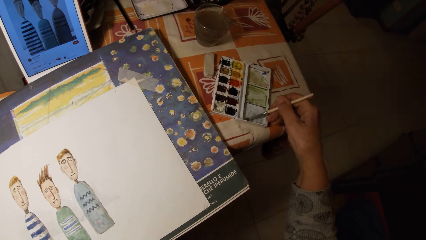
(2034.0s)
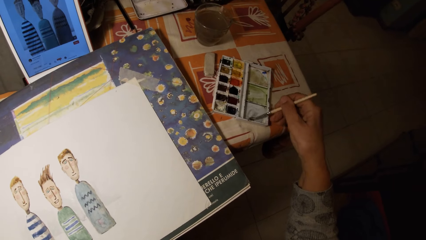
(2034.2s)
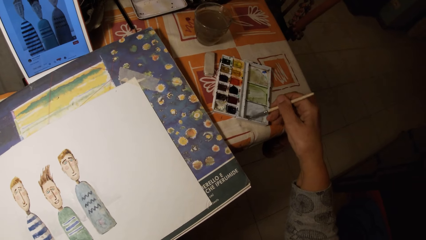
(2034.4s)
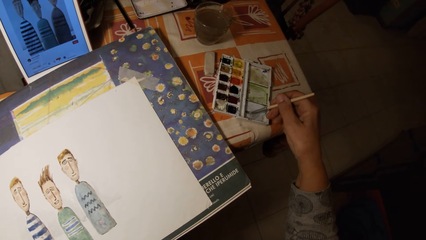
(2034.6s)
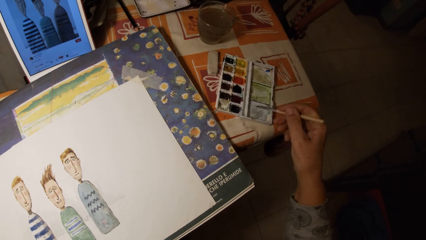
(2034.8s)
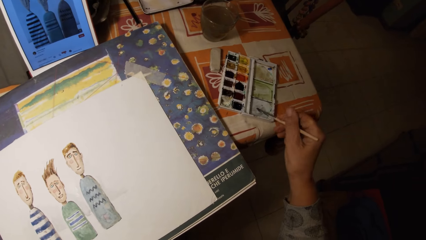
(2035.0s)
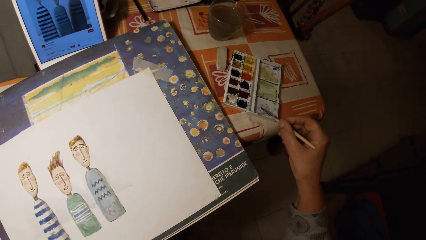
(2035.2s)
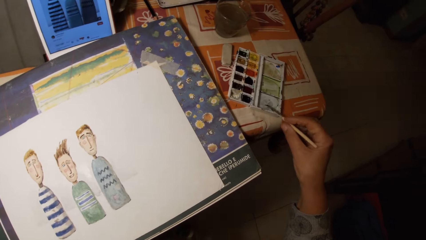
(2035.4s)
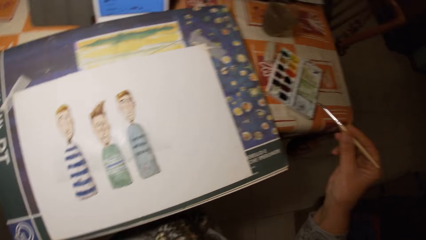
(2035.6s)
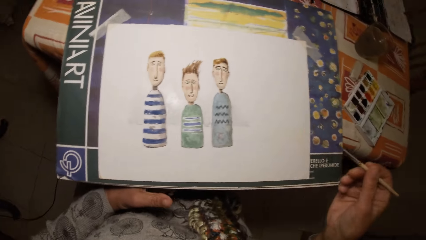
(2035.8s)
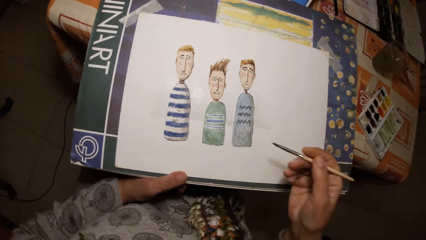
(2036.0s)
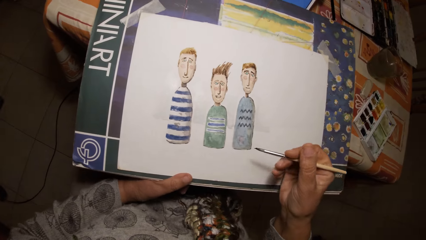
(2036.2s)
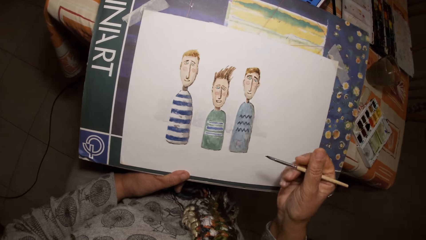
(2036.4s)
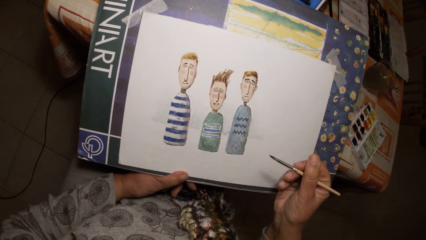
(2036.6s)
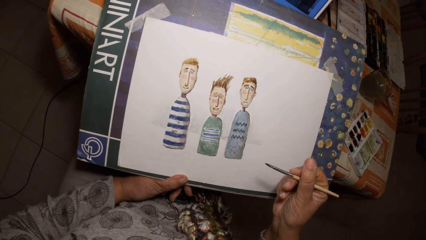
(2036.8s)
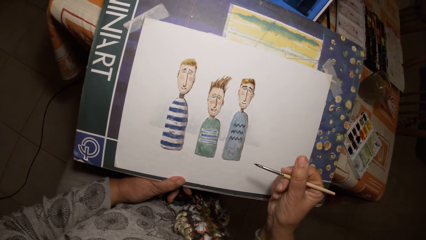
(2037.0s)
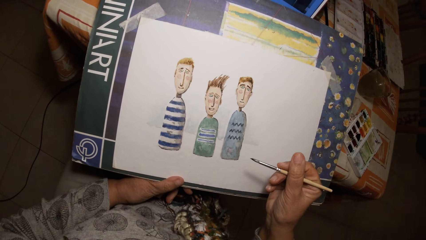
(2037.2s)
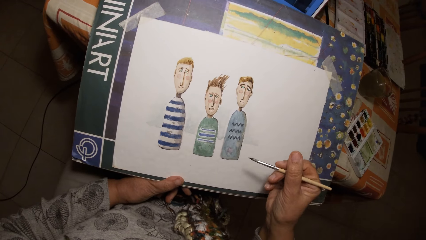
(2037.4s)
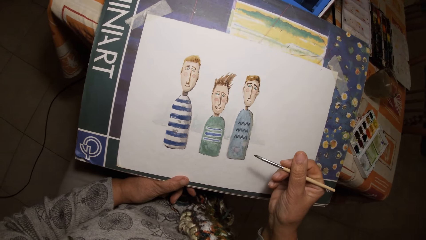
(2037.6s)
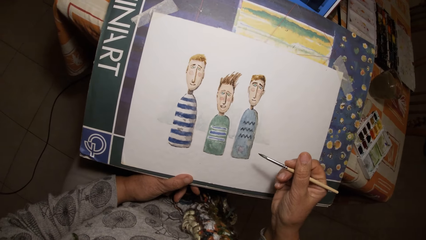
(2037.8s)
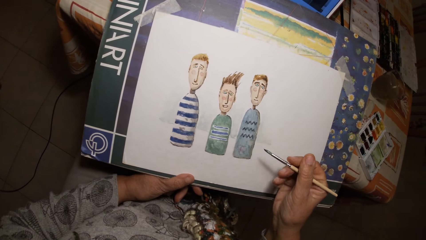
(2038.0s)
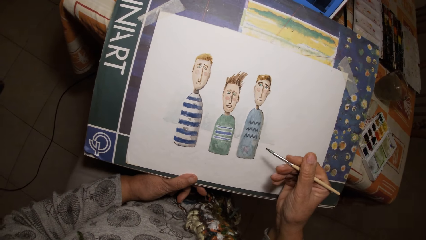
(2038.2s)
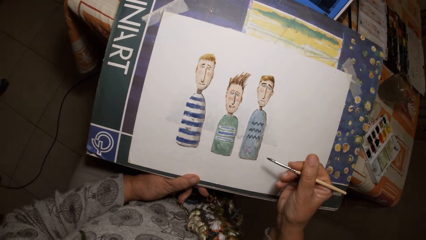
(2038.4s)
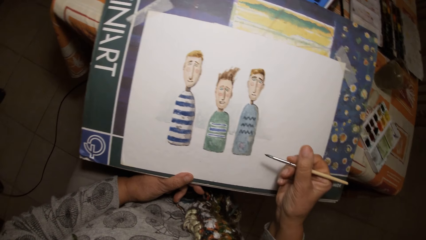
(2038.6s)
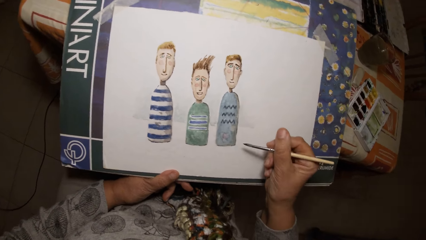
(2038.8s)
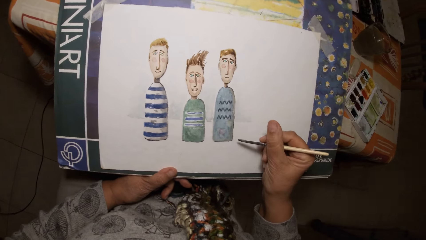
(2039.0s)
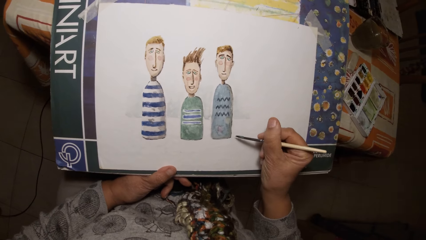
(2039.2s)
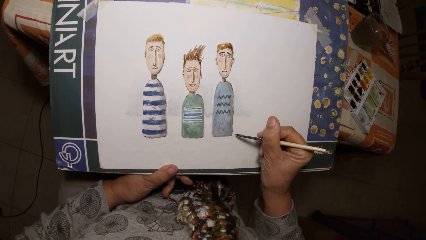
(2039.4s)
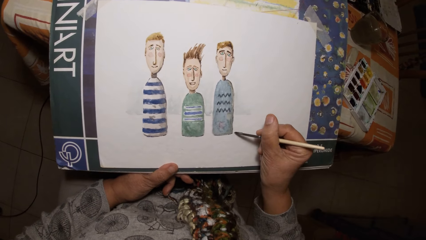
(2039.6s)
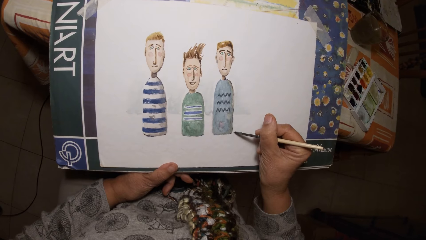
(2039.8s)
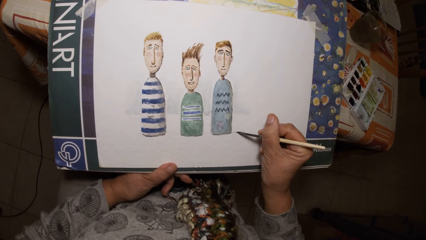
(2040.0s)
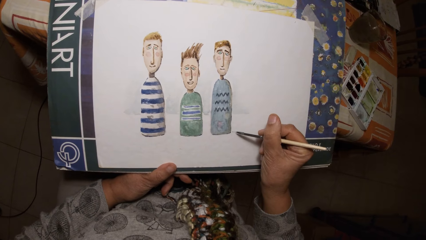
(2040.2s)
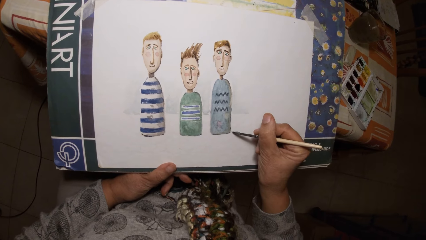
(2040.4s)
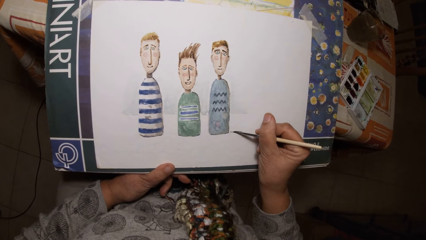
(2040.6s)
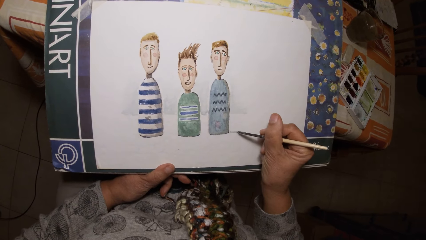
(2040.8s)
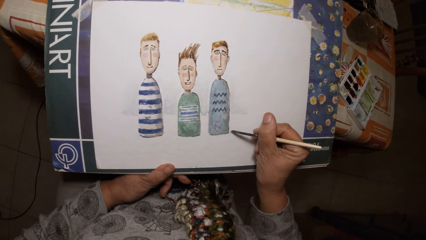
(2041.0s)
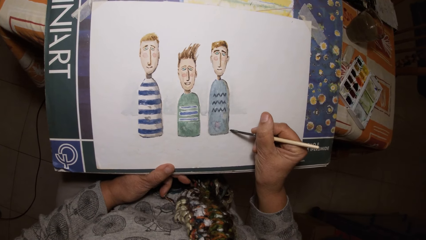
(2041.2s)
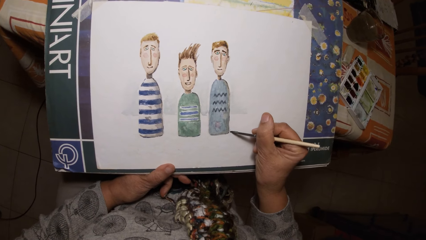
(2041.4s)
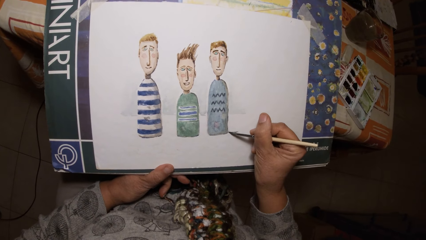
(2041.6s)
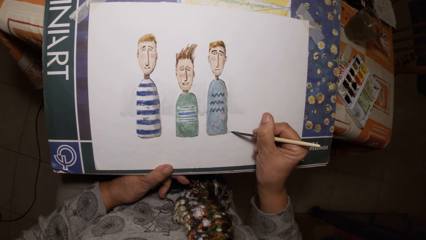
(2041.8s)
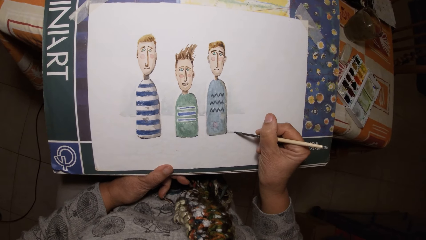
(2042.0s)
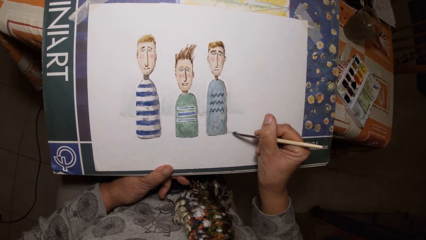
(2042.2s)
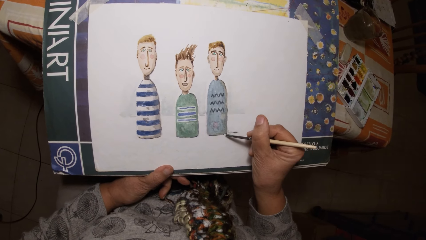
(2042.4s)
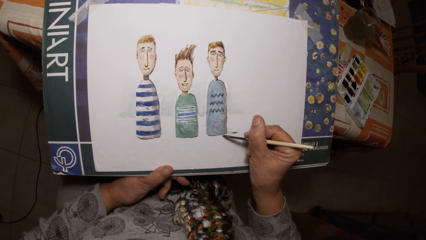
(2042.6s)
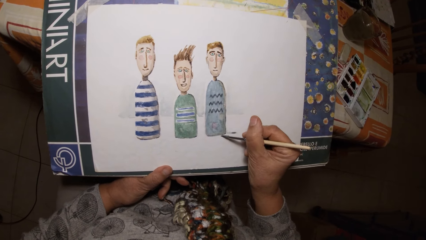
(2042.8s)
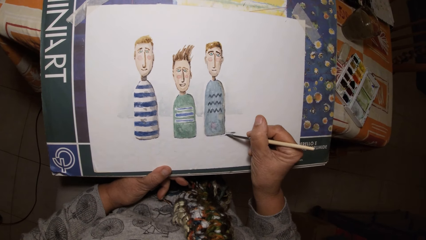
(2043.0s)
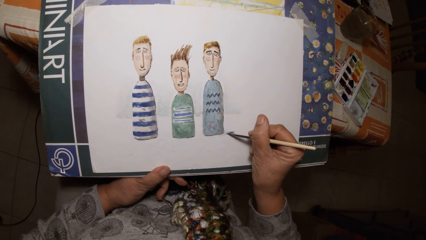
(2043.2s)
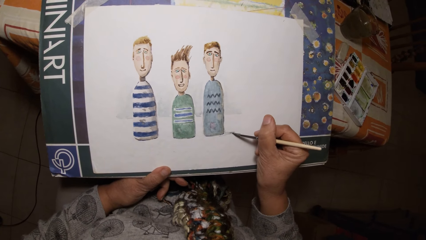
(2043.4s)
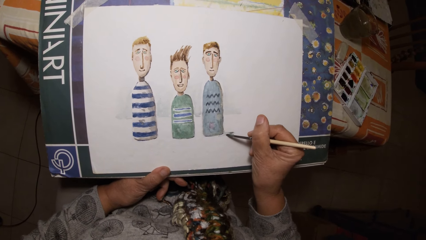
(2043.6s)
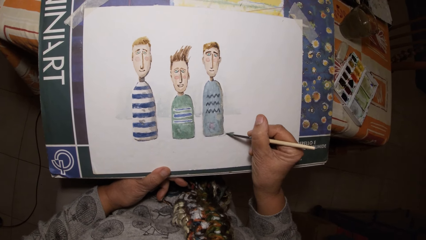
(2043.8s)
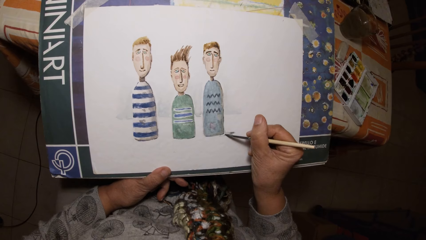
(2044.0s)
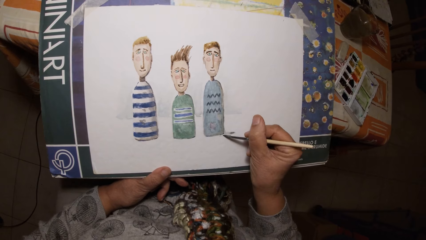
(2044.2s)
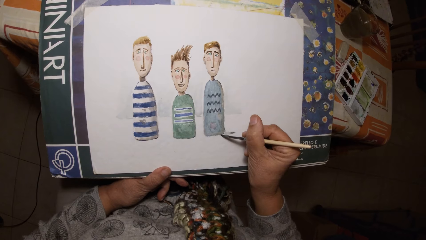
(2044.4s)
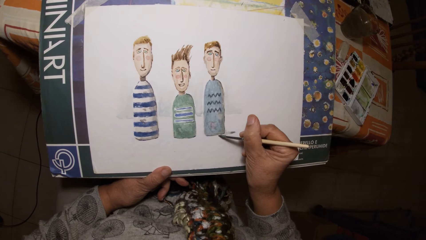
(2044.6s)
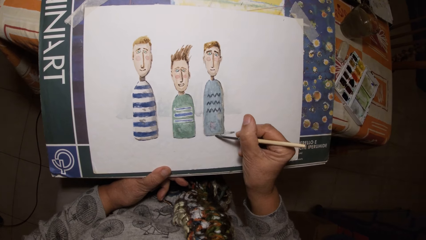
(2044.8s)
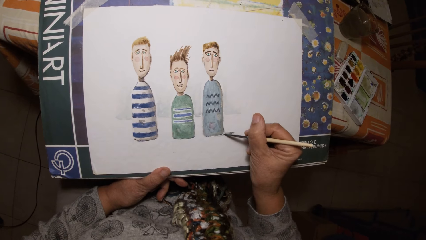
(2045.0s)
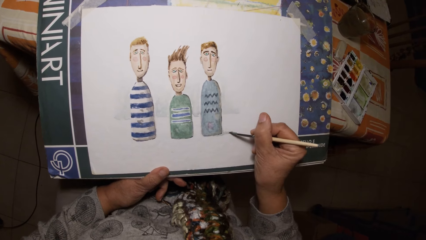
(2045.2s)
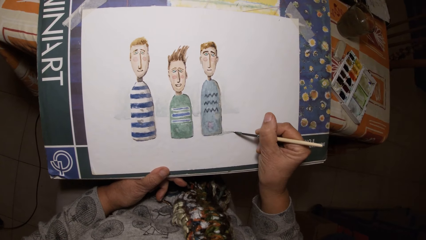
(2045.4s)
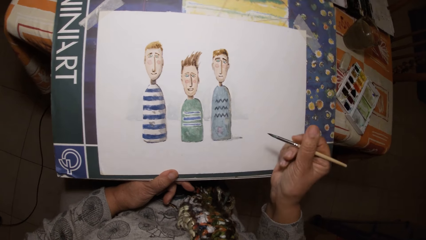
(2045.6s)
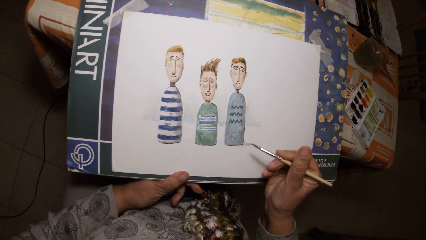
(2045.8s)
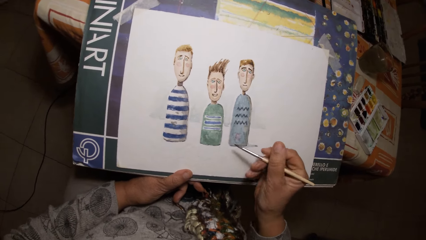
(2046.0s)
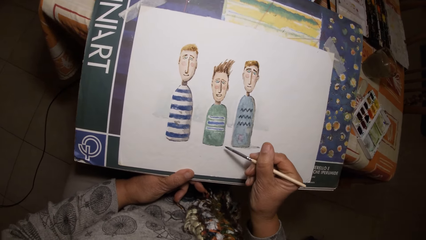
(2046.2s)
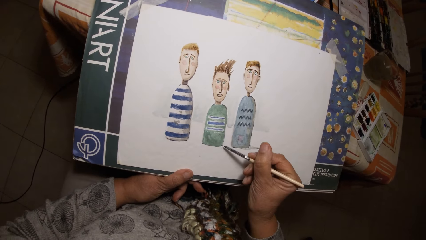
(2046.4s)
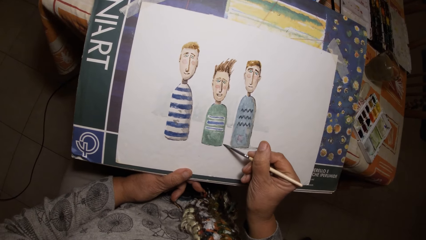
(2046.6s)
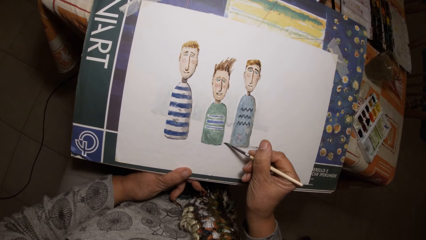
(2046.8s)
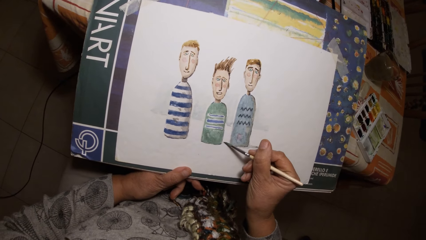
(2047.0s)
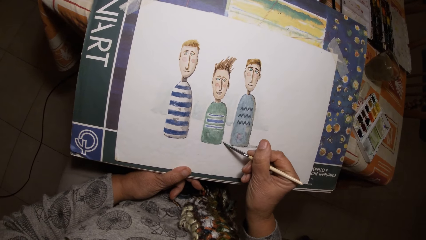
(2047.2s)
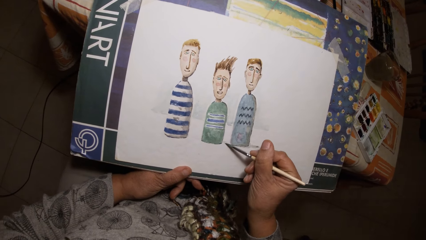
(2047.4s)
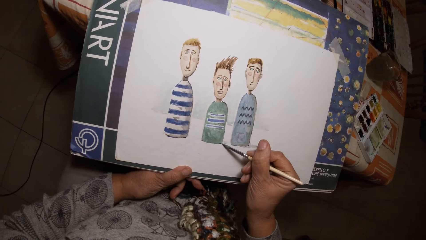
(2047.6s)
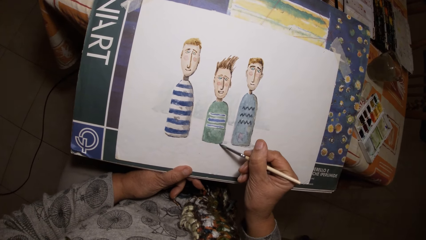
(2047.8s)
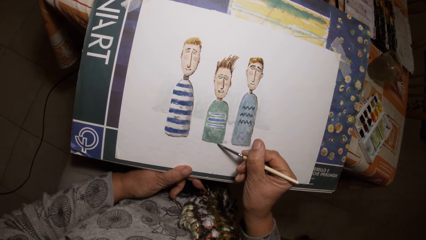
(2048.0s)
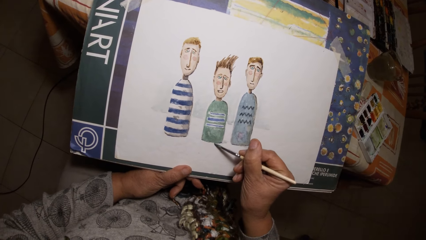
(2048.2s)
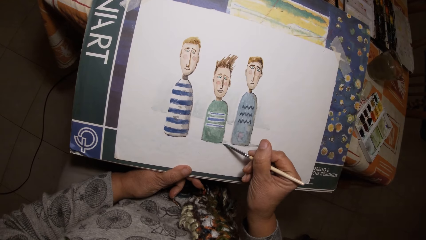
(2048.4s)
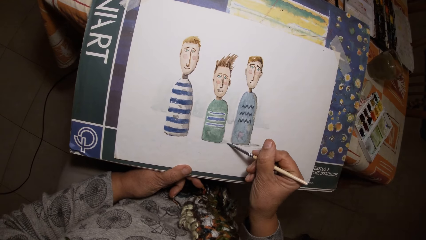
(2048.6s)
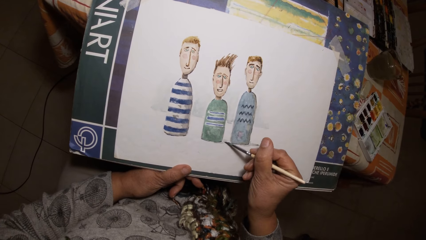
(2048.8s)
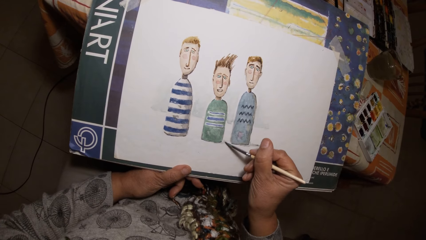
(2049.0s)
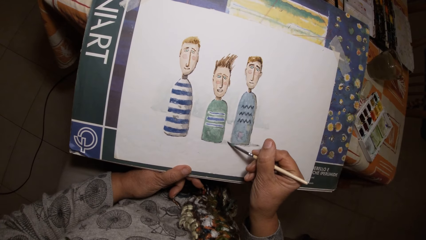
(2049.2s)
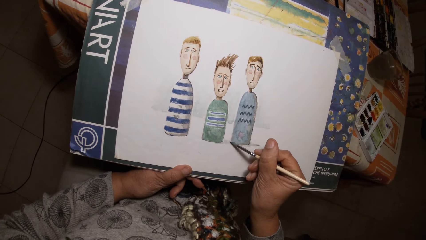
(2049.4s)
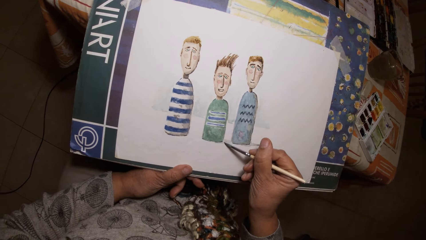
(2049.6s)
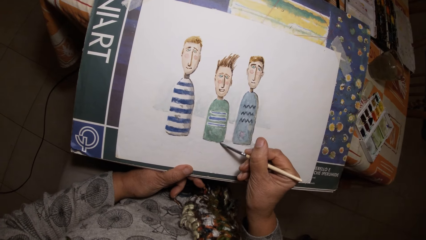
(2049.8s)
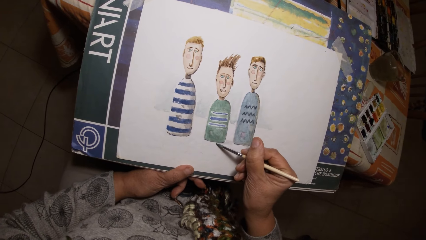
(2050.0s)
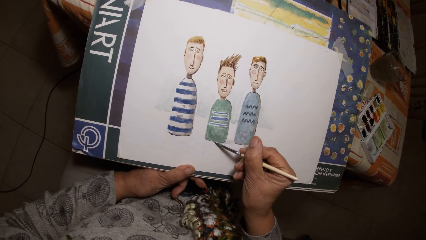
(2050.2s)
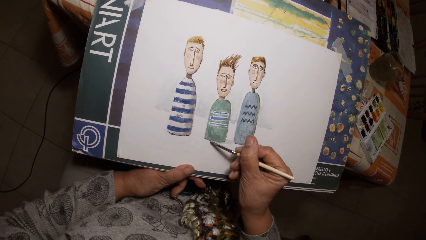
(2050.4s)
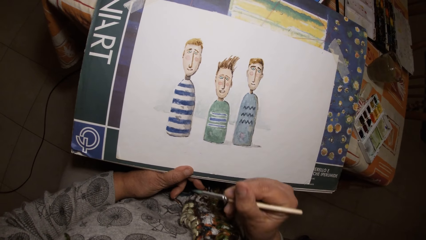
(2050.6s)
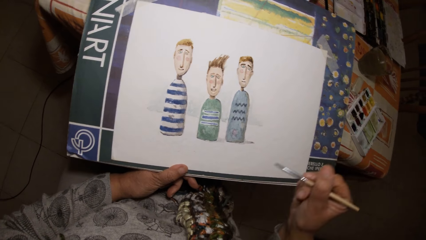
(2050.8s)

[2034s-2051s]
The camera wearer adjusts the drawing board with his left hand. He draws on the paper with the paint brush in his right hand.
